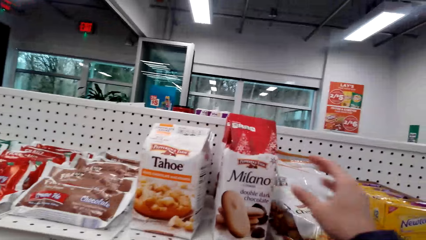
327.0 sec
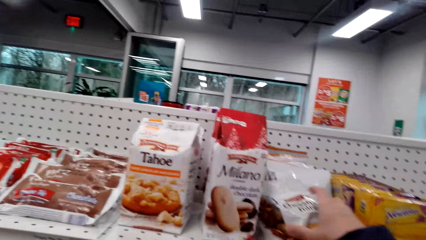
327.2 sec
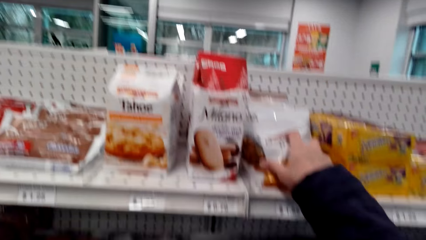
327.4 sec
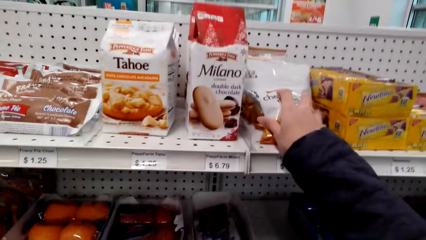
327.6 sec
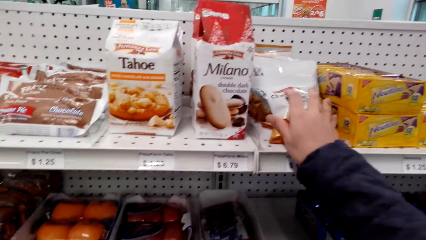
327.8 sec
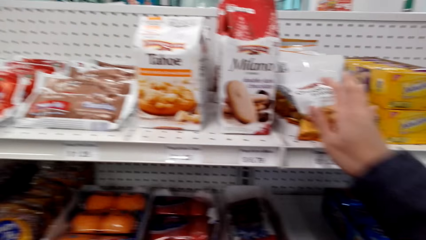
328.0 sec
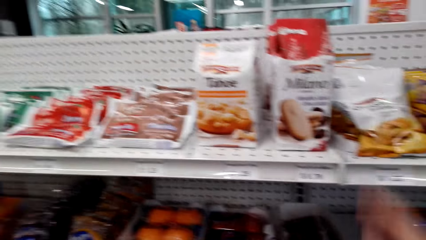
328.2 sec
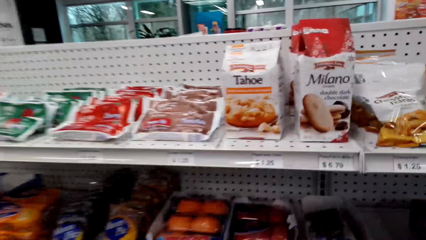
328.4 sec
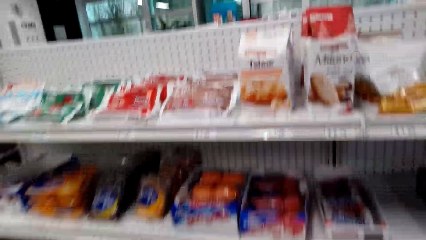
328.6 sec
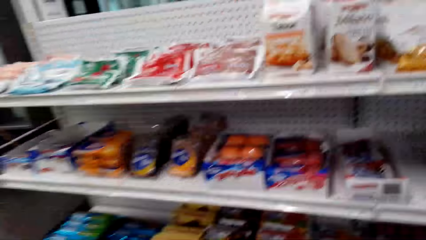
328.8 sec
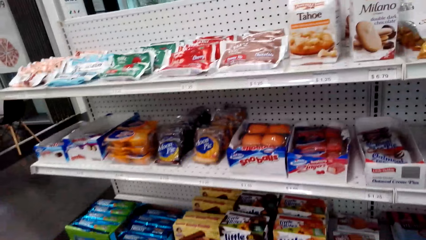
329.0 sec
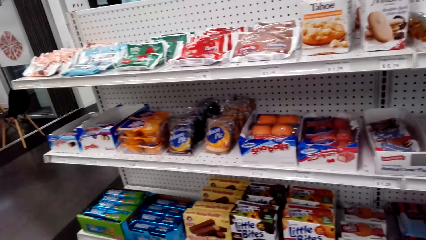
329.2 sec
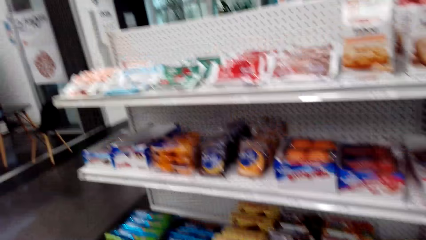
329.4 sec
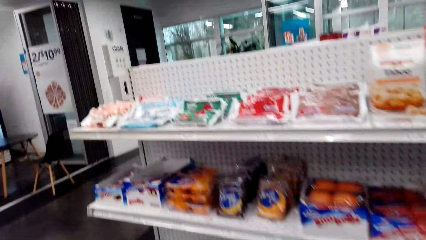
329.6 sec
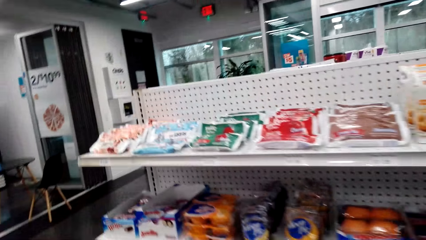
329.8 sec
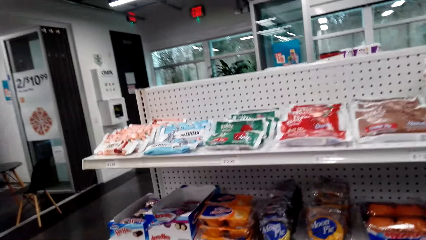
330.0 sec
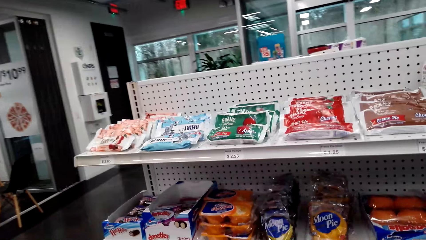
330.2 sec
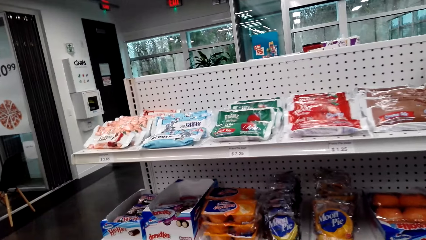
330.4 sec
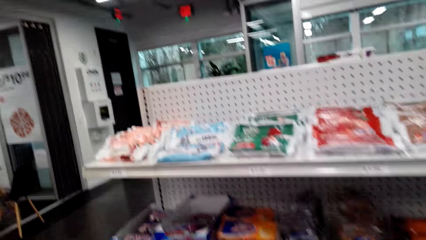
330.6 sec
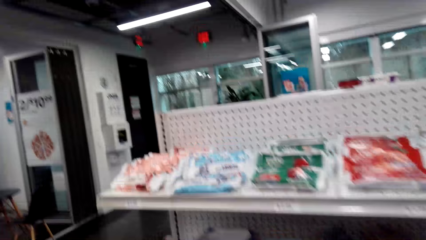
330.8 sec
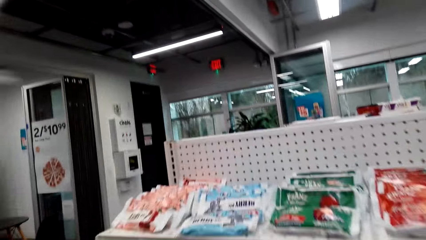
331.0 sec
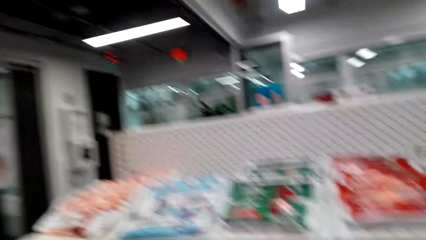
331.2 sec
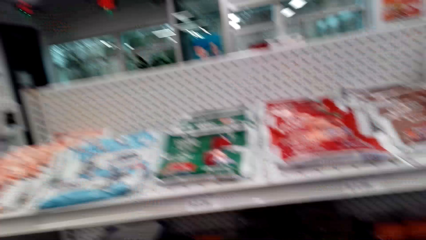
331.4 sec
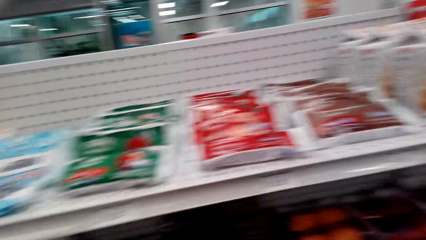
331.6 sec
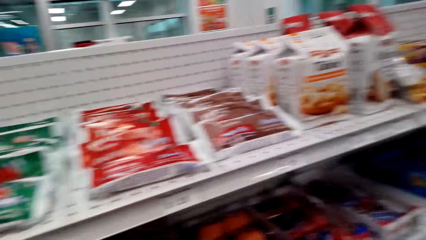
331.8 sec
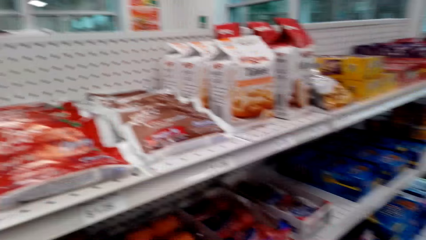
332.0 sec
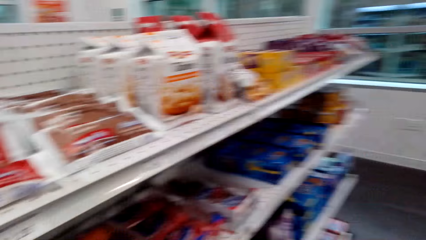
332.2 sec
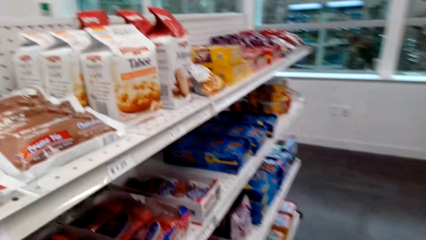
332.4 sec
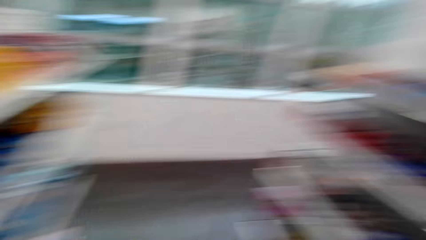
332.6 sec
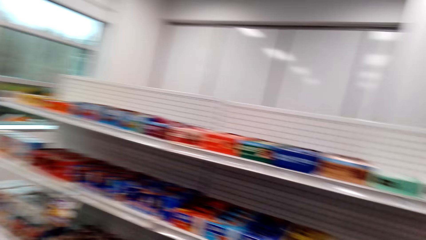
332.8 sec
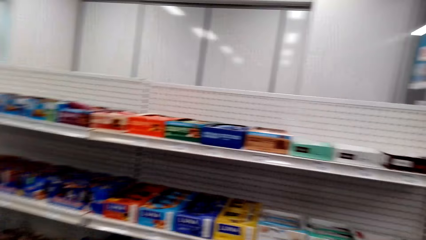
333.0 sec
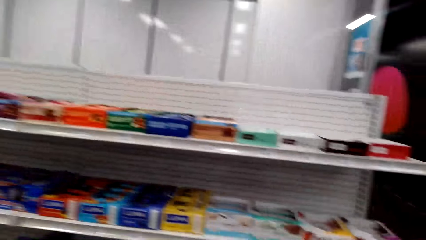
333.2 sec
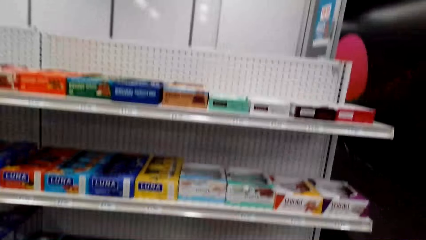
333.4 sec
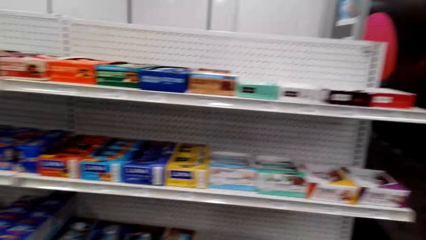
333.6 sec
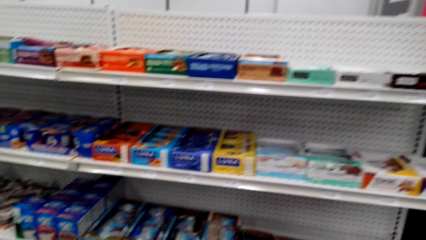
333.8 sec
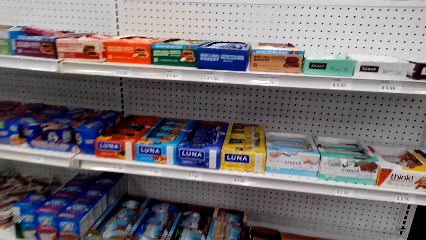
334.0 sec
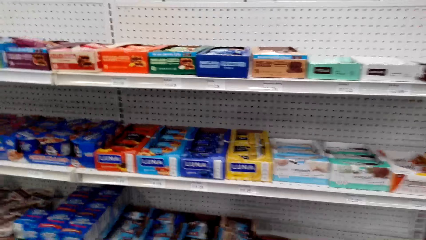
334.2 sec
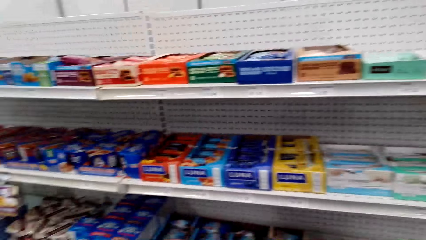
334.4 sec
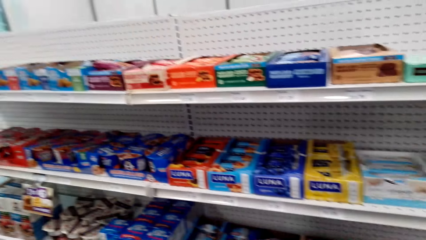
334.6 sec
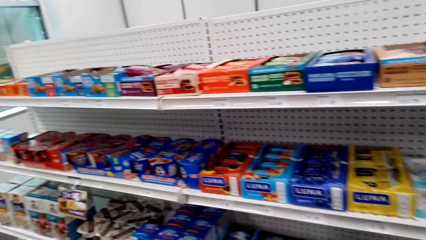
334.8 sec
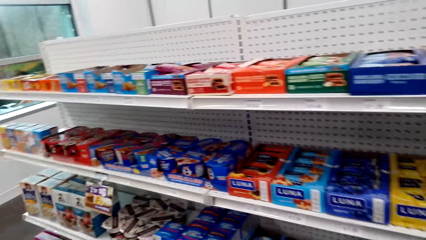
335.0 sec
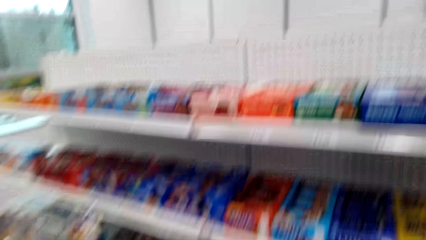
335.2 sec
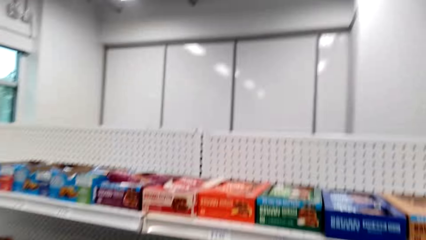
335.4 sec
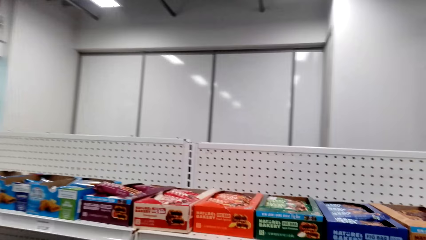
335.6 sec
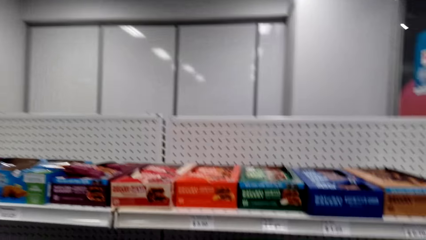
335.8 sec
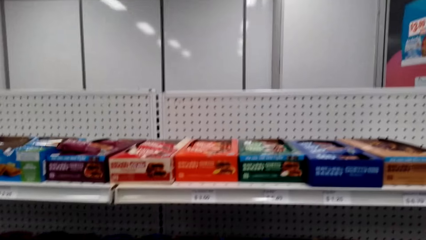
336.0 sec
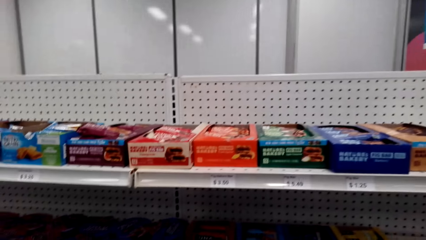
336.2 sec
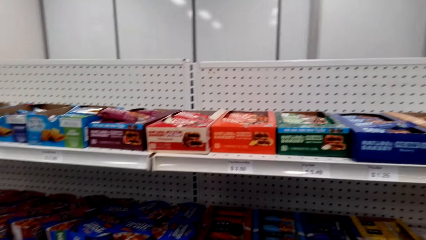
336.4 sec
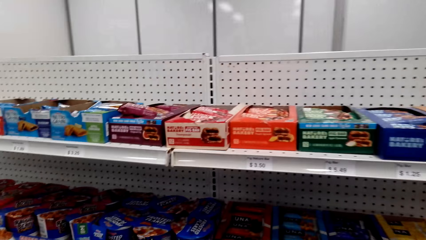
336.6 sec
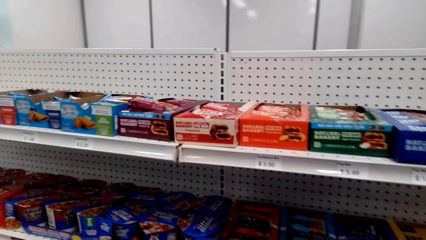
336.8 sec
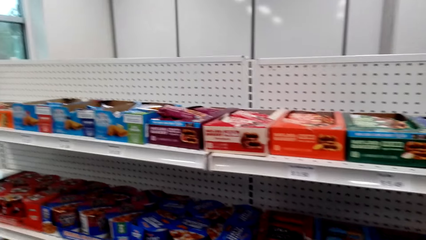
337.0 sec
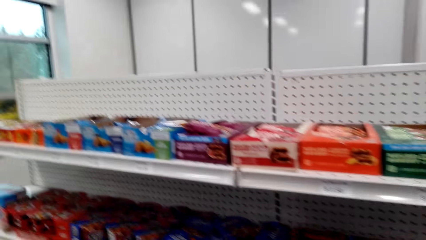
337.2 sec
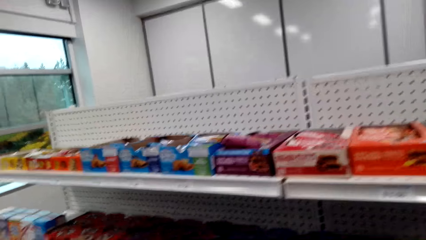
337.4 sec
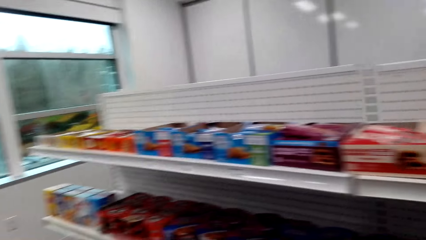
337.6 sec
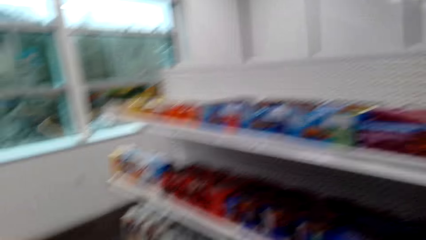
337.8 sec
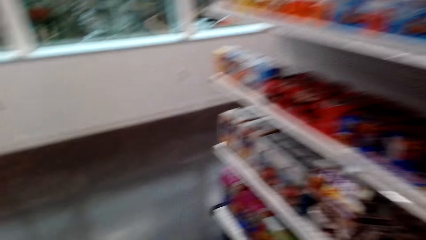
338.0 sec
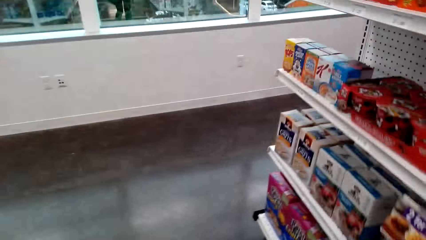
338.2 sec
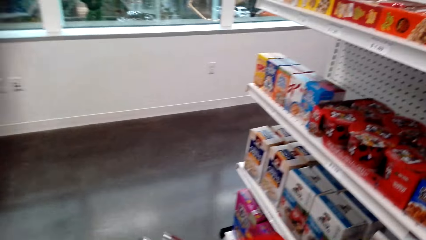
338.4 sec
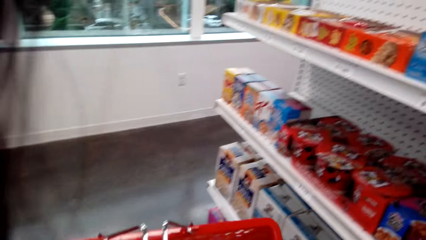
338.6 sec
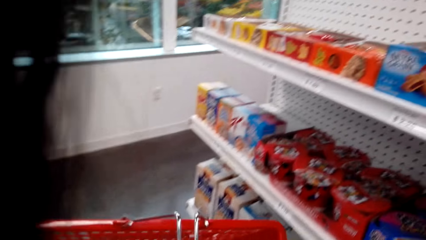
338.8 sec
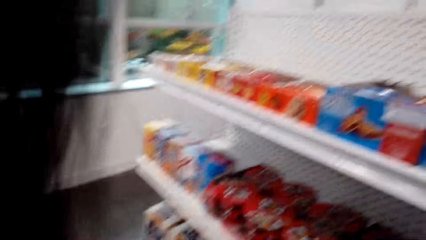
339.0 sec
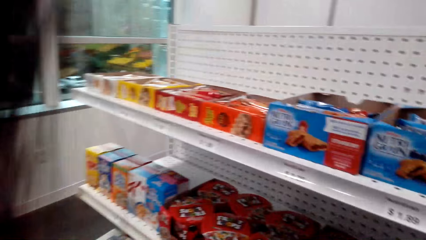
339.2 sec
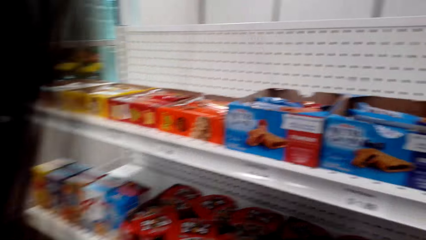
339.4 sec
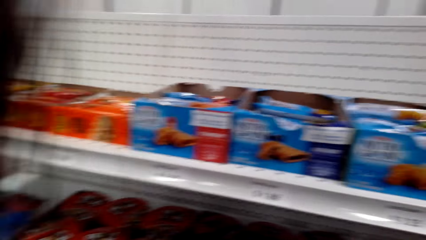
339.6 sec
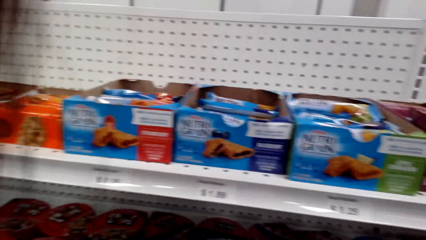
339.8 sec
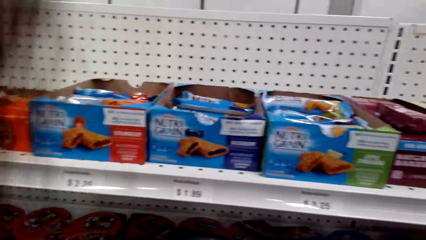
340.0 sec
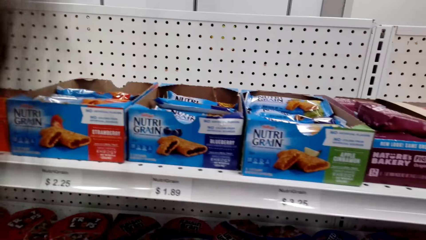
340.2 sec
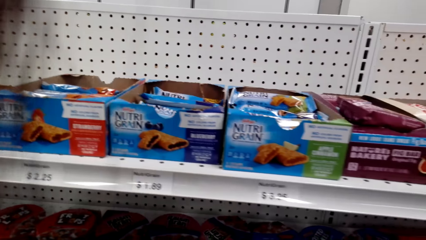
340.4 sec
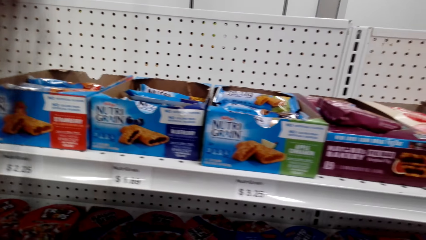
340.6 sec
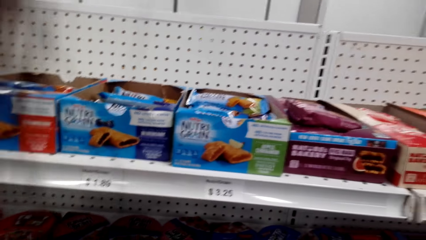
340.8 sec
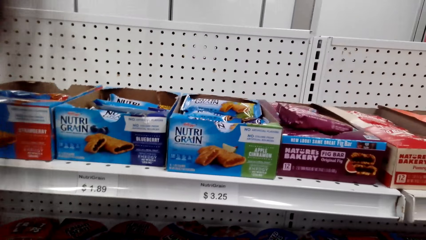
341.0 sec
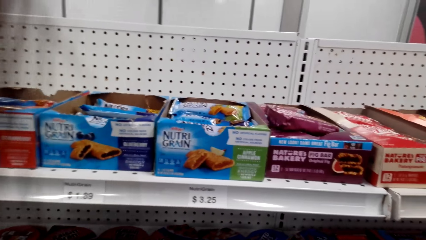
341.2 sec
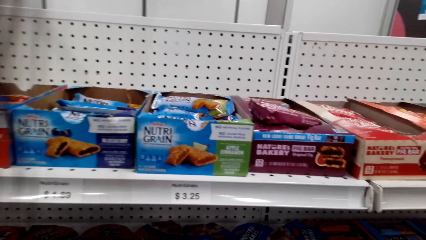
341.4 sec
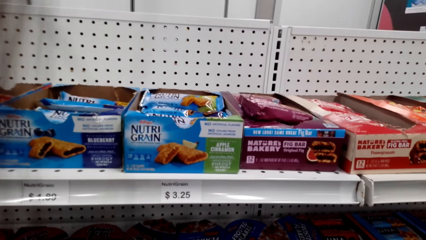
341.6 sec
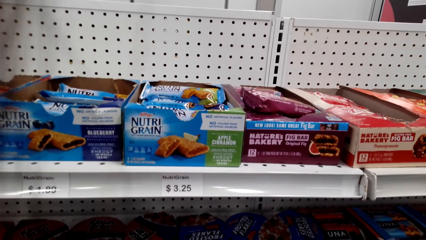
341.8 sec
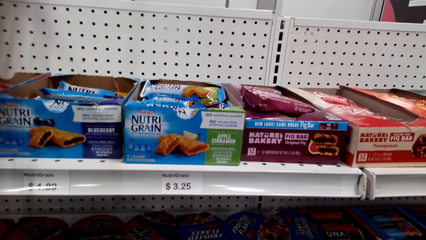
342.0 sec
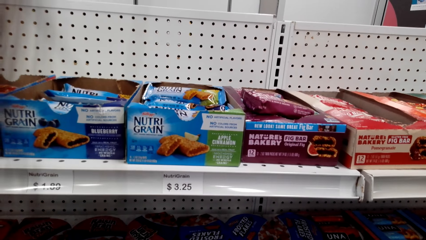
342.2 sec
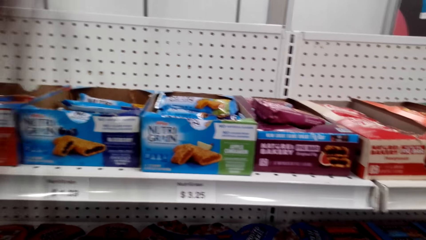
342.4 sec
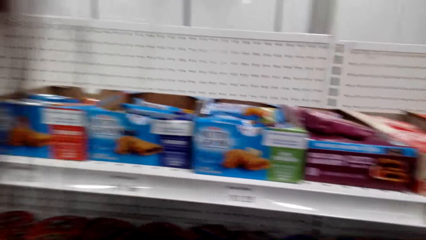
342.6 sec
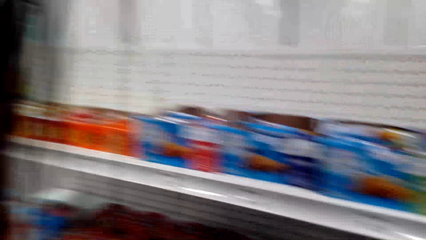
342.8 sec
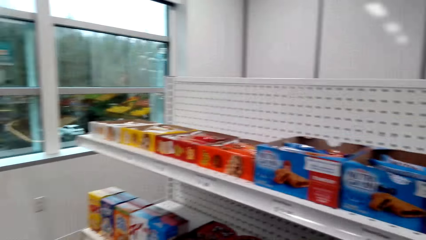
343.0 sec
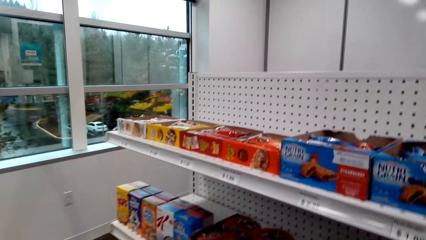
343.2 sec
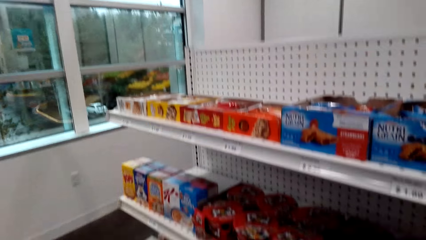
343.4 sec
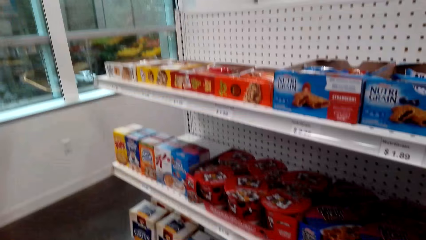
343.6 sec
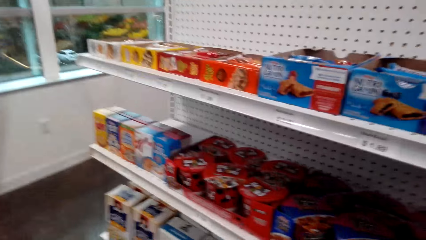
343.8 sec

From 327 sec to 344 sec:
The camera wearer puts the Milano sachet on the shelf. They touch Chessmen minis on the shelf.
